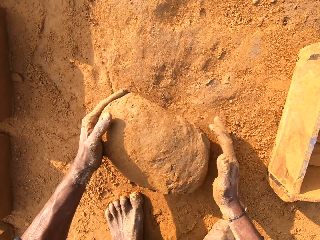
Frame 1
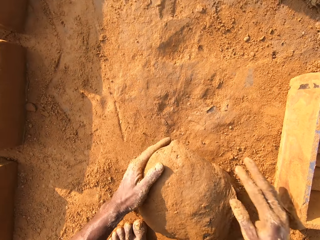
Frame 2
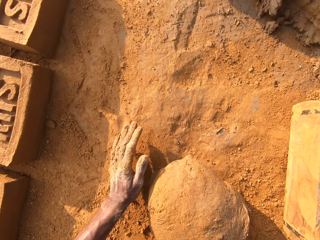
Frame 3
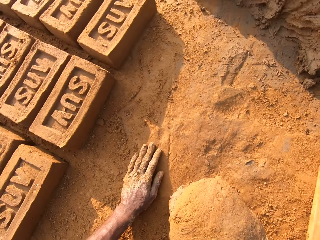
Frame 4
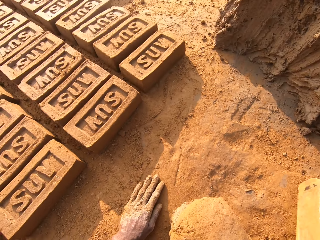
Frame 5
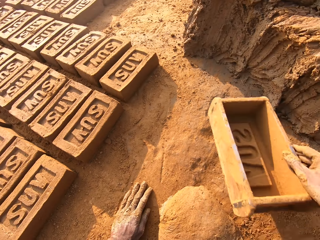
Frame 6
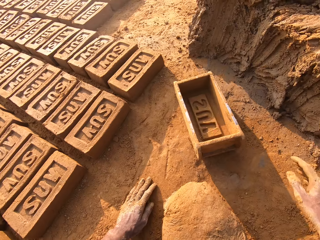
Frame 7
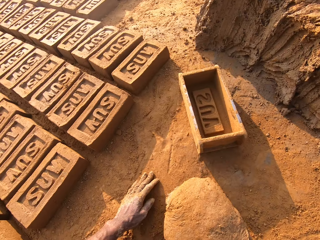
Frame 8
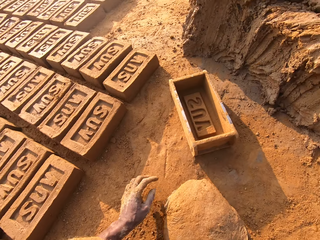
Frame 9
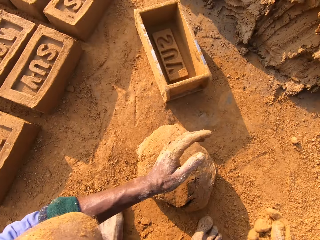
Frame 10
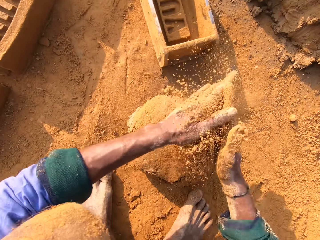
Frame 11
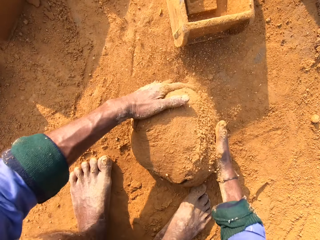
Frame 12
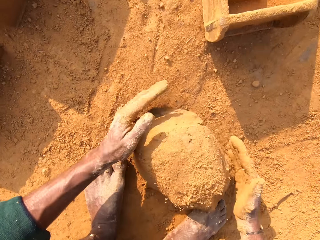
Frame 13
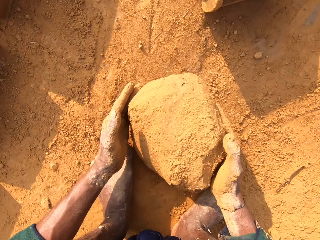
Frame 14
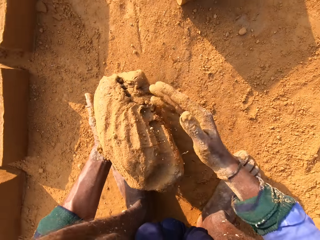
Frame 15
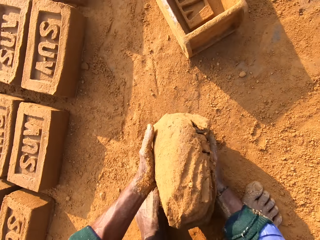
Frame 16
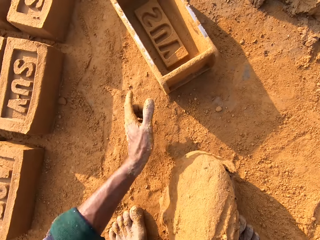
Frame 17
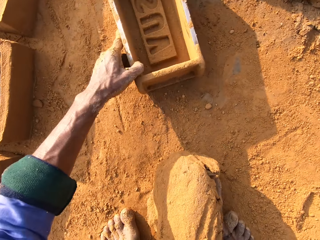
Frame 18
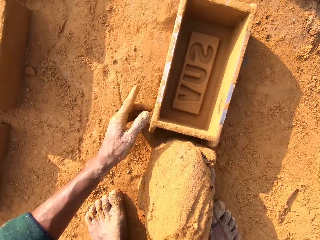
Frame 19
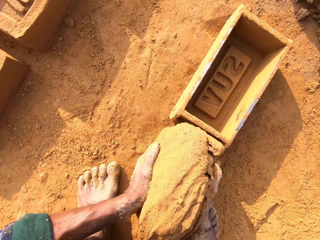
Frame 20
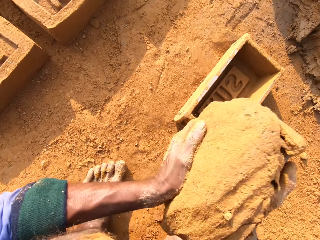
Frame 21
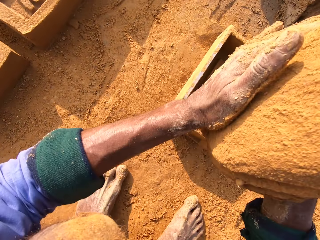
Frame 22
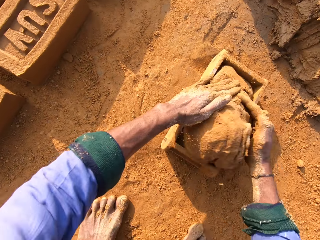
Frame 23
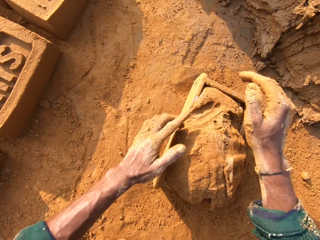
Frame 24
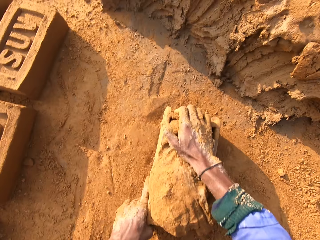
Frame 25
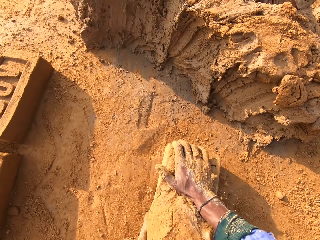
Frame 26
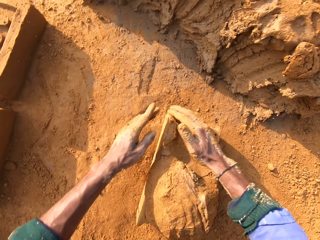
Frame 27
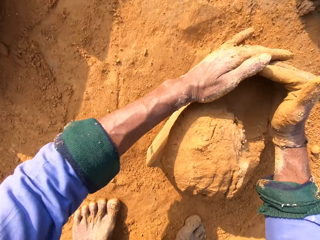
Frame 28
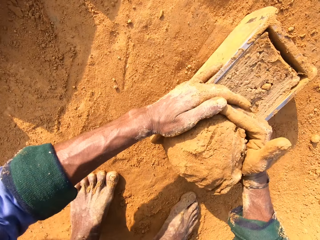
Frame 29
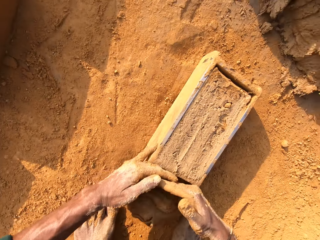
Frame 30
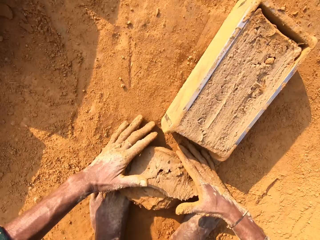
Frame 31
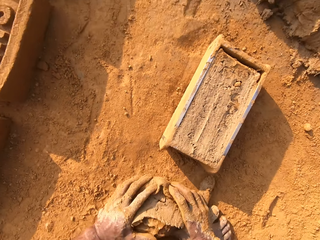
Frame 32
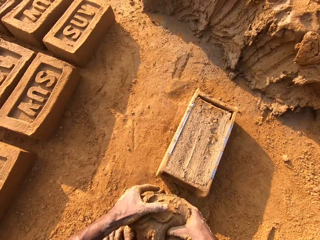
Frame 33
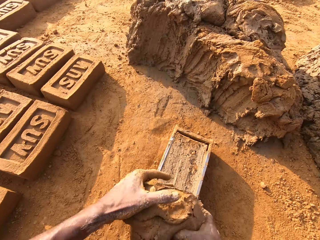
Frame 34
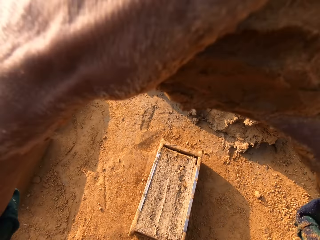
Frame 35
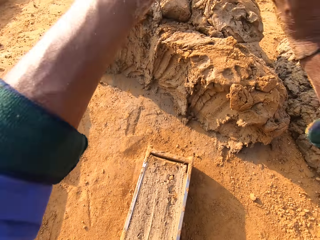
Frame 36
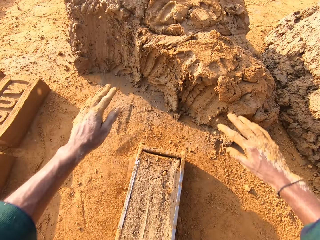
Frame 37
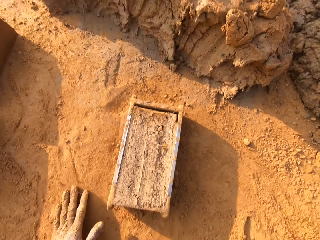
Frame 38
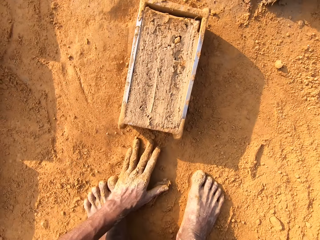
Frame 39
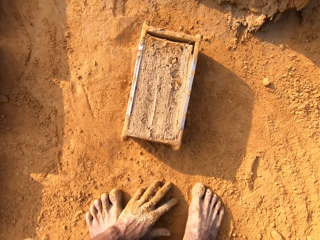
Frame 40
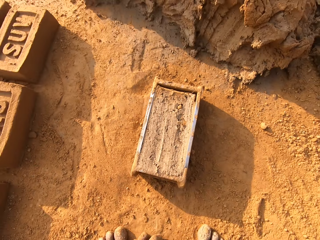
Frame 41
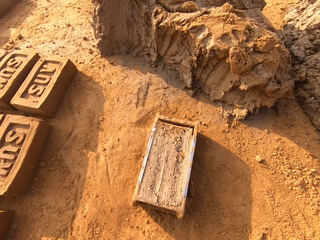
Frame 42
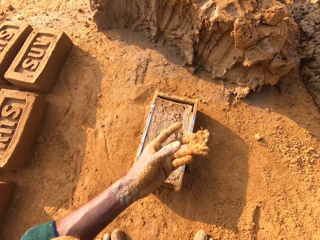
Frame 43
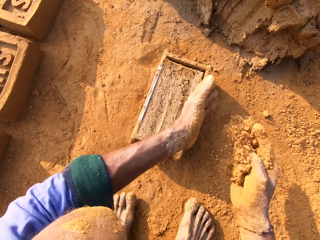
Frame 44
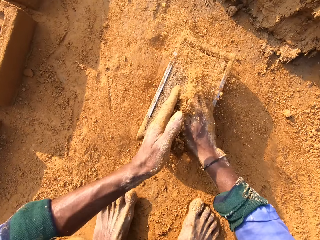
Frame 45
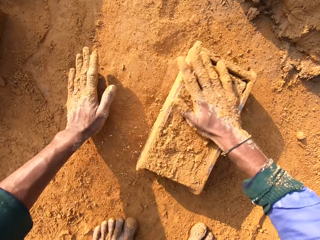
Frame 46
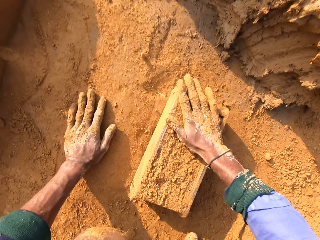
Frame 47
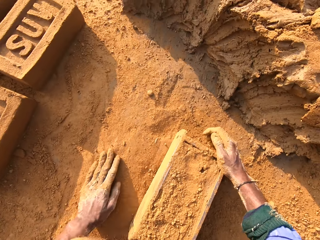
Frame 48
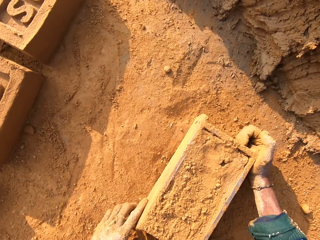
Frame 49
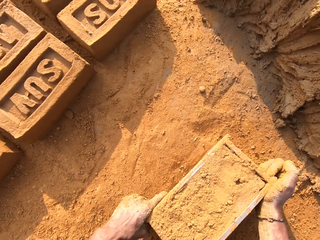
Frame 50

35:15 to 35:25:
The camera wearer picks up the brick mould. They throw the brick mould. They put the brick mould down. They scoop the soil. They touch the soil. They spread the soil to the mud or clay mould. They apply the clay mould with the soil. They pick up the brick mould. They take the clay mould. They put the clay mould in the brick mould. They press the mud. They cut the mud. They pick up the mud. They throw away the clay mould. They touch the ground. They pick up the soil. They touch the clay mould. They put the soil to the mud.

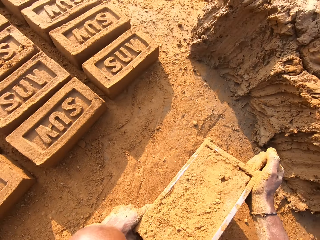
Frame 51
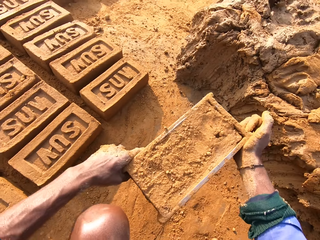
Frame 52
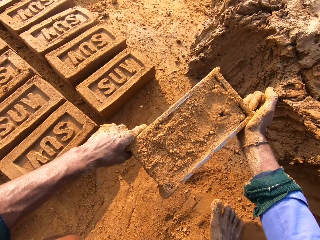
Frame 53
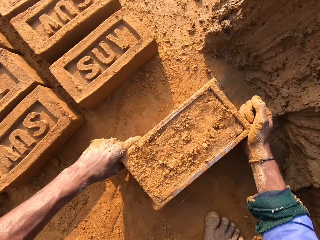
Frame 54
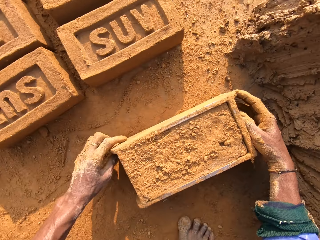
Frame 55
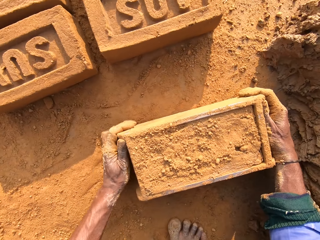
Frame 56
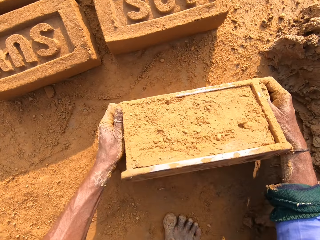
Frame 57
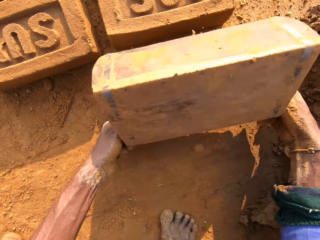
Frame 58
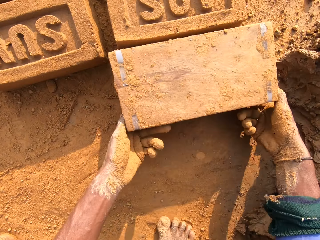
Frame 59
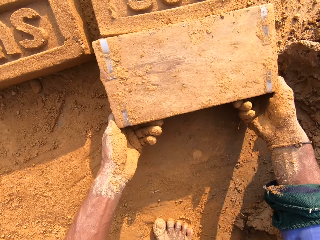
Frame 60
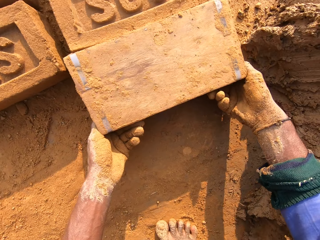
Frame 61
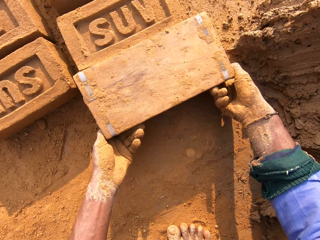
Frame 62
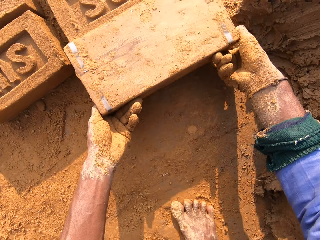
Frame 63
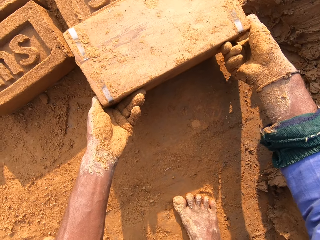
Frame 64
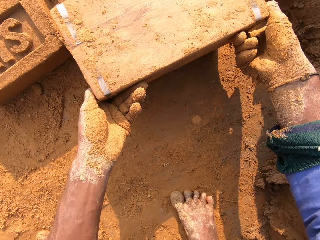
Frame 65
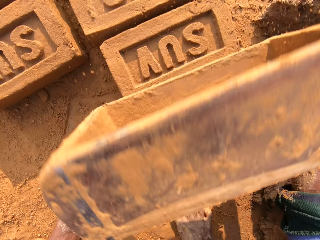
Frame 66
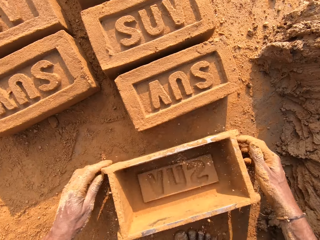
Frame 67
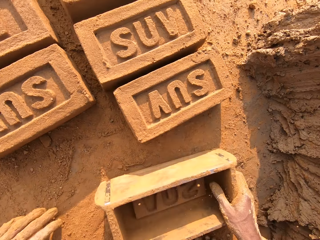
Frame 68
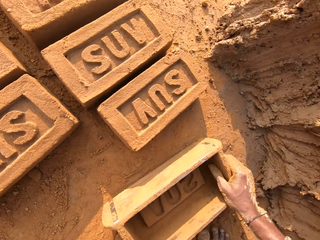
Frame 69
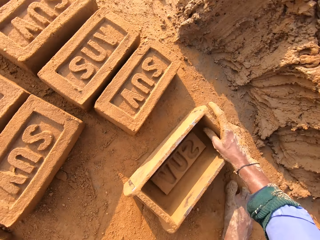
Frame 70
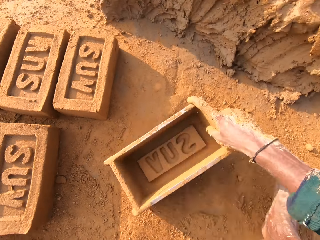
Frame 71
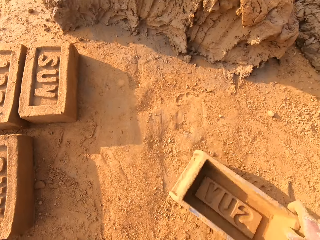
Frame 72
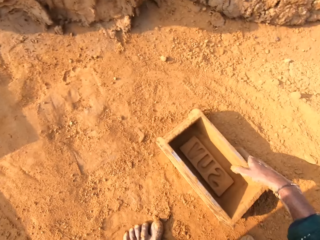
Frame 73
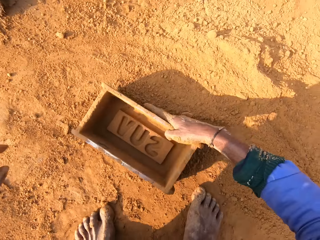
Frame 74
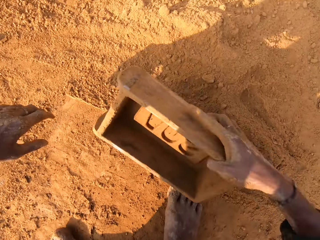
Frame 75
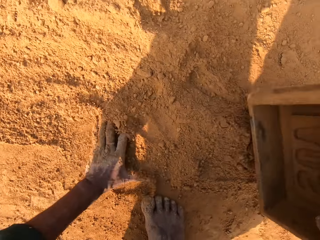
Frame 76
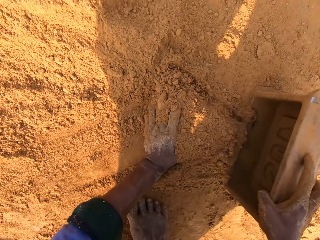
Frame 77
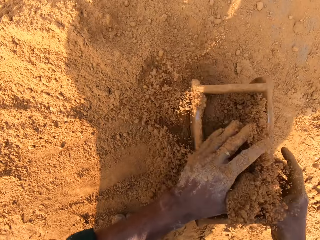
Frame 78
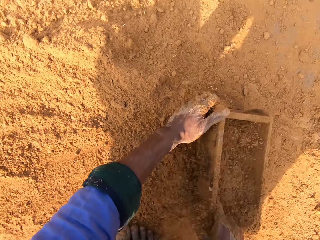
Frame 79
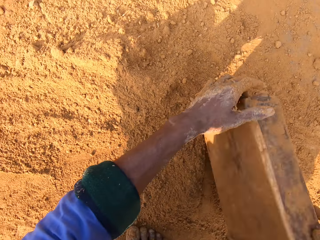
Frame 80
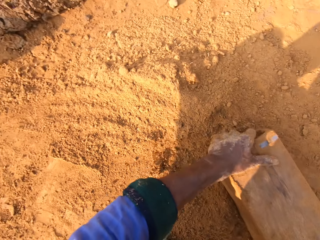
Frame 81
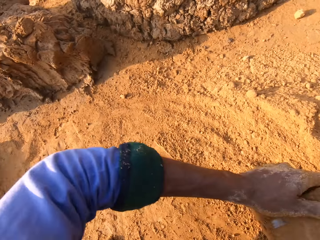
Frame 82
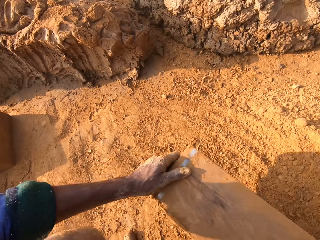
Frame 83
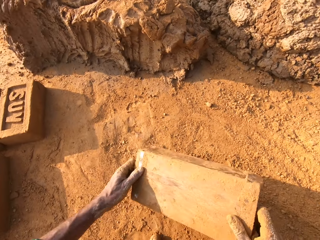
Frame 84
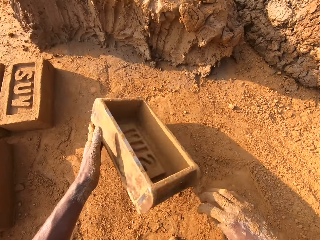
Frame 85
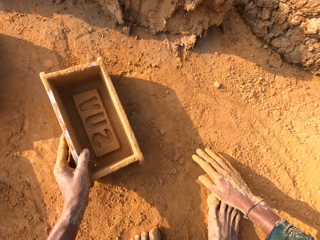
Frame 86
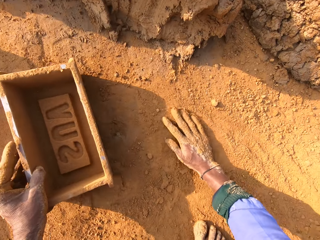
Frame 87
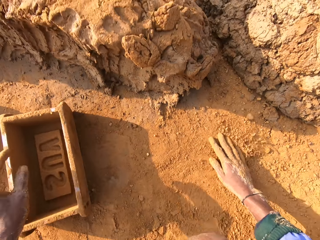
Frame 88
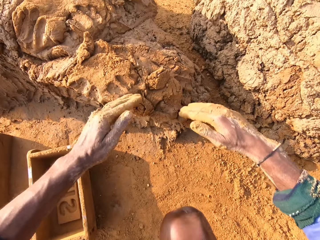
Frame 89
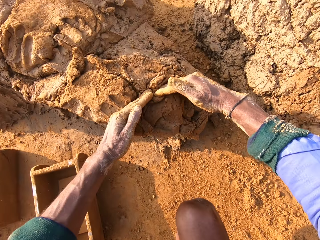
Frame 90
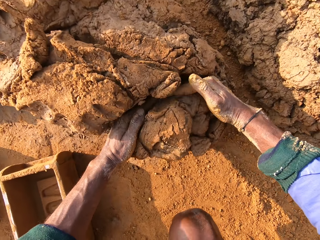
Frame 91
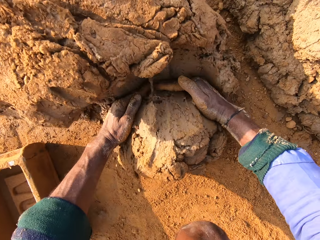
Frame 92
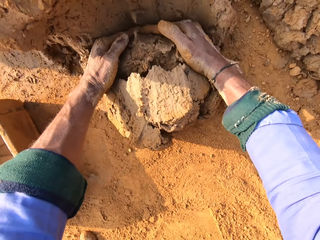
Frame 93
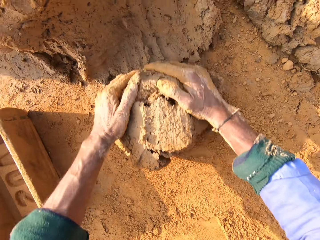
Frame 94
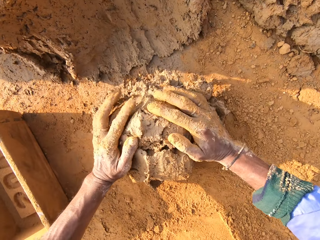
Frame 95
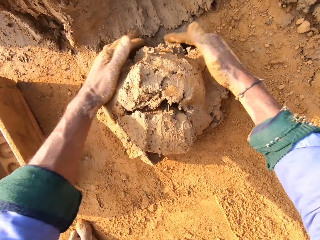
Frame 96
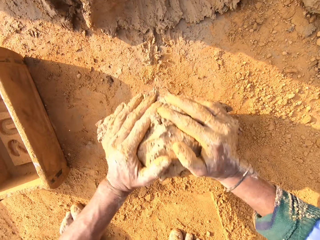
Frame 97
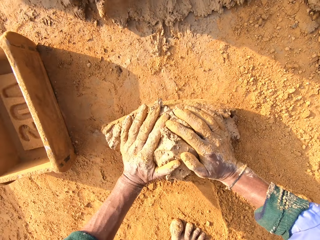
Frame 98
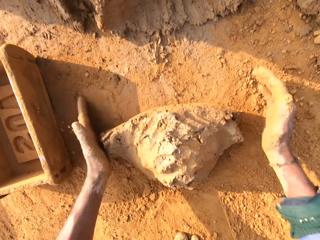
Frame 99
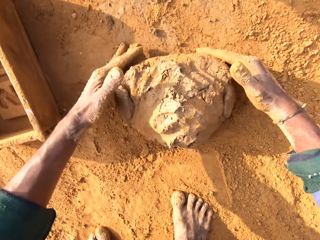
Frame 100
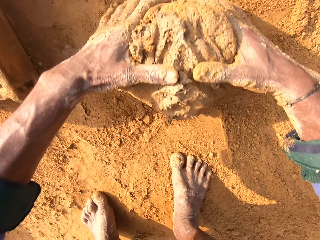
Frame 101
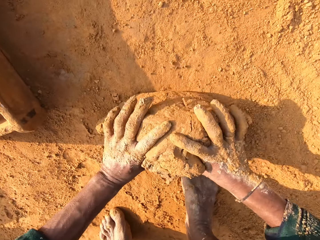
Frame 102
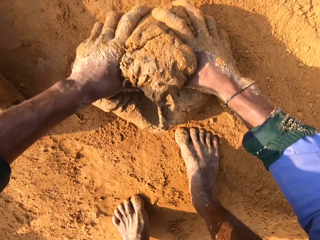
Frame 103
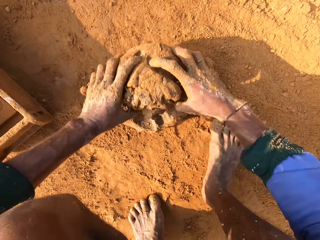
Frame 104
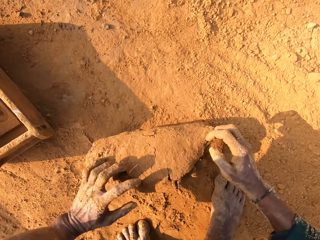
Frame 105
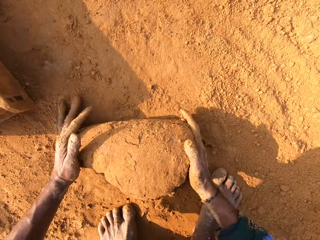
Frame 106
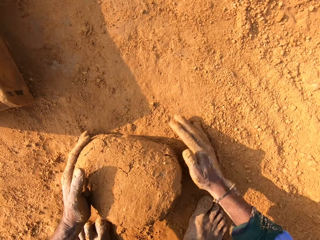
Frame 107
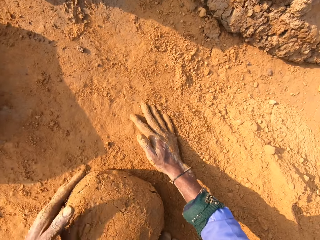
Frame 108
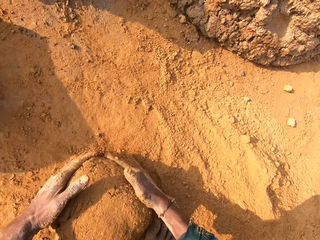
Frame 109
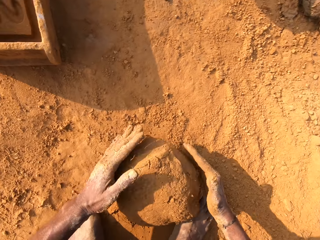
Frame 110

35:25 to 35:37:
The camera wearer carries the brick mould. They pick up the brick mould. They put the brick mould on the ground. They turn the brick mould. They remove the clay mould from the brick mould. They put the brick mould on the ground. They put the soil in the brick mould. They pour the soil. They put the brick mould on the ground. They touch the ground. They cut the mud. They roll the mud.
